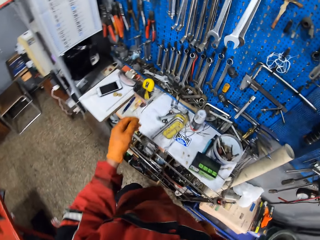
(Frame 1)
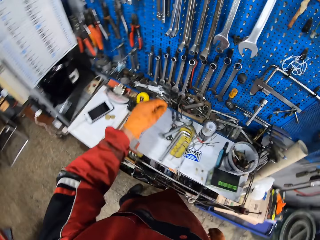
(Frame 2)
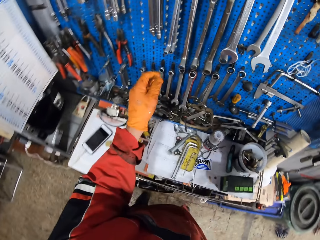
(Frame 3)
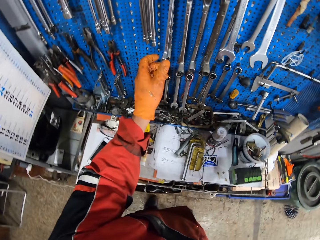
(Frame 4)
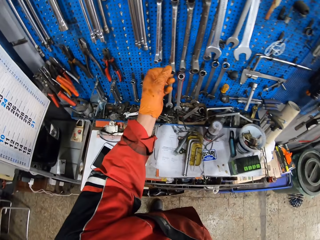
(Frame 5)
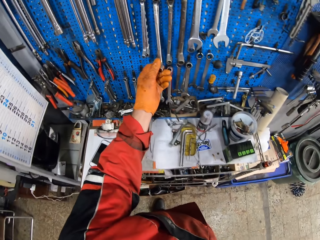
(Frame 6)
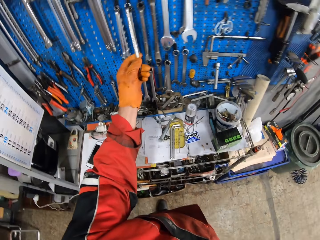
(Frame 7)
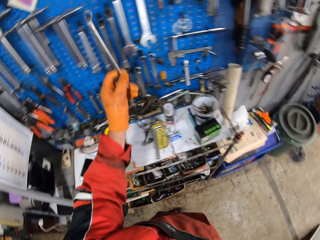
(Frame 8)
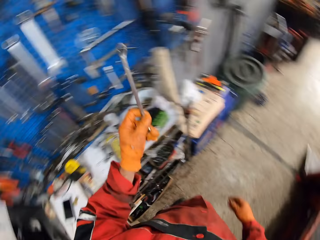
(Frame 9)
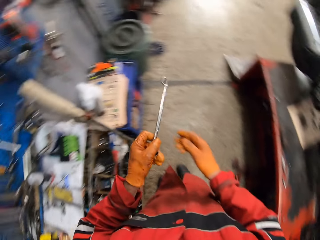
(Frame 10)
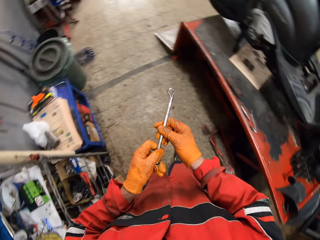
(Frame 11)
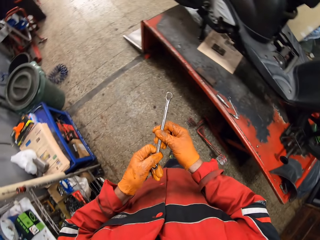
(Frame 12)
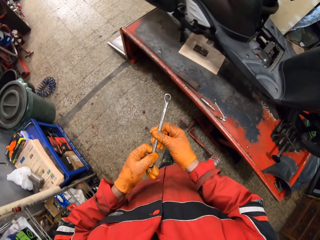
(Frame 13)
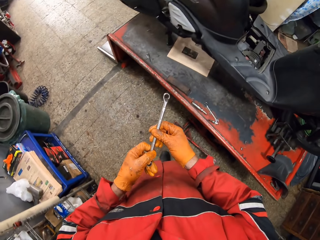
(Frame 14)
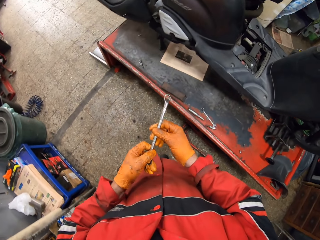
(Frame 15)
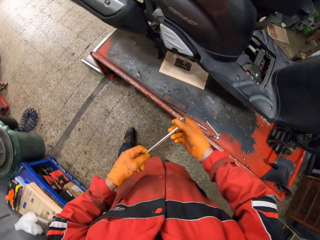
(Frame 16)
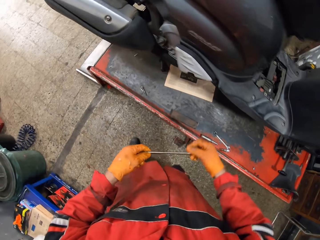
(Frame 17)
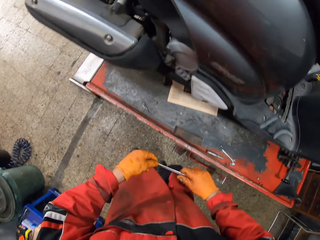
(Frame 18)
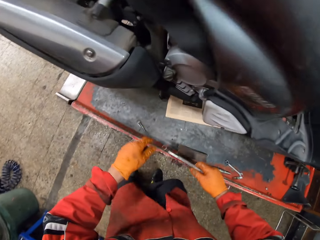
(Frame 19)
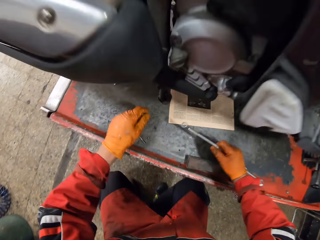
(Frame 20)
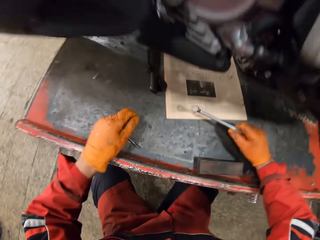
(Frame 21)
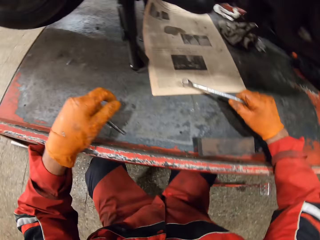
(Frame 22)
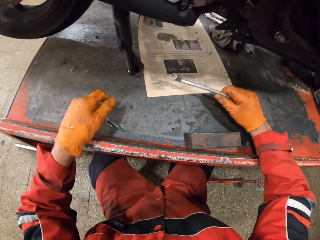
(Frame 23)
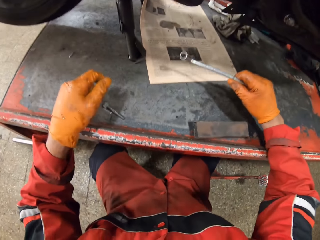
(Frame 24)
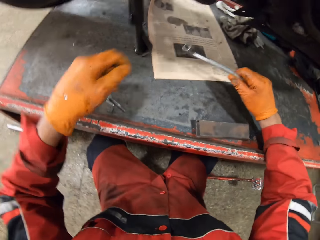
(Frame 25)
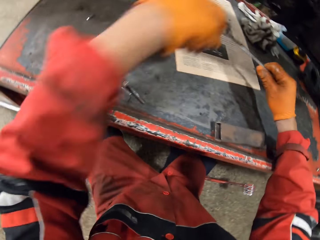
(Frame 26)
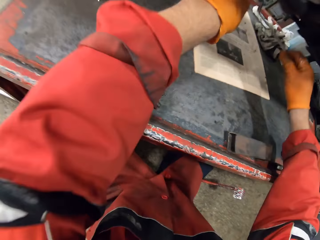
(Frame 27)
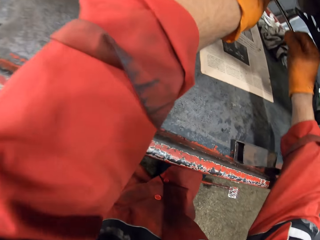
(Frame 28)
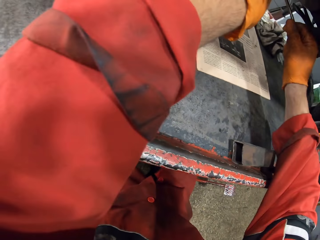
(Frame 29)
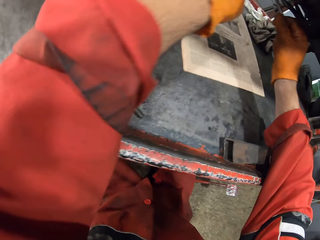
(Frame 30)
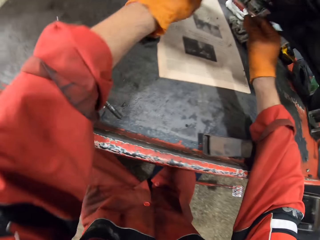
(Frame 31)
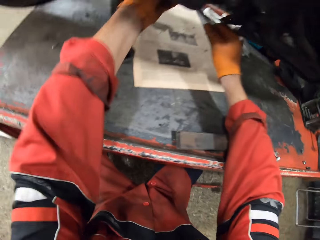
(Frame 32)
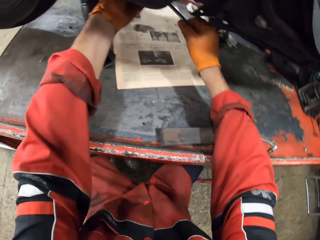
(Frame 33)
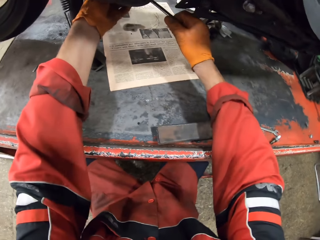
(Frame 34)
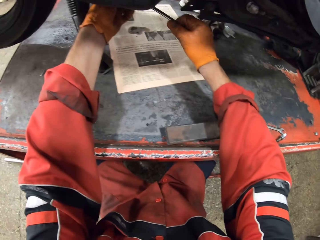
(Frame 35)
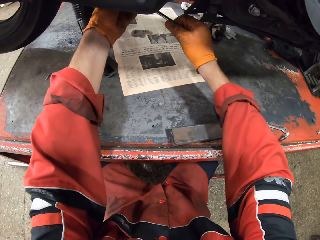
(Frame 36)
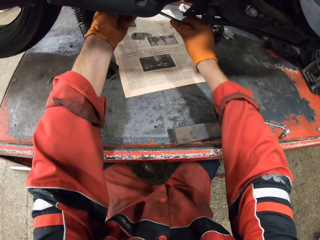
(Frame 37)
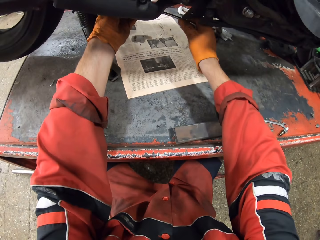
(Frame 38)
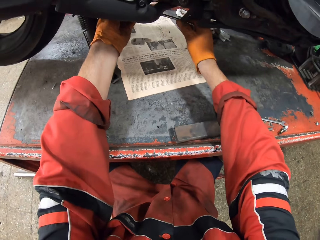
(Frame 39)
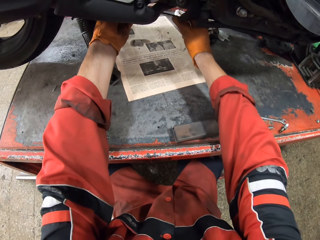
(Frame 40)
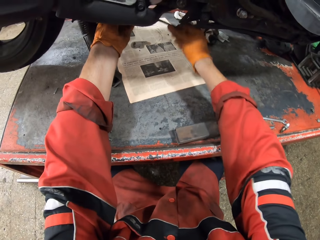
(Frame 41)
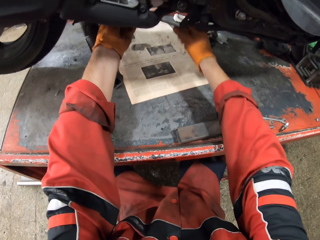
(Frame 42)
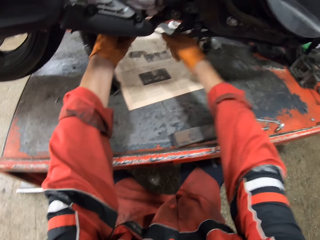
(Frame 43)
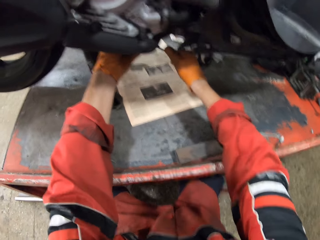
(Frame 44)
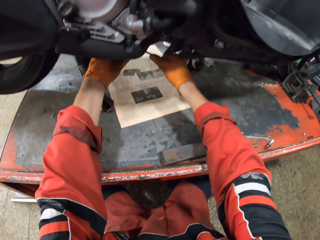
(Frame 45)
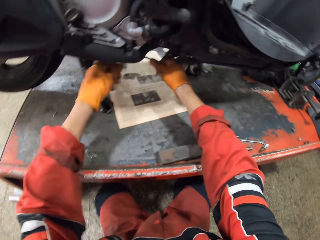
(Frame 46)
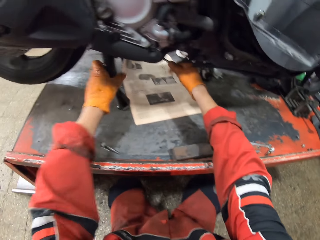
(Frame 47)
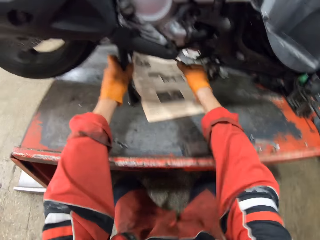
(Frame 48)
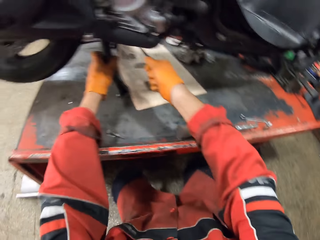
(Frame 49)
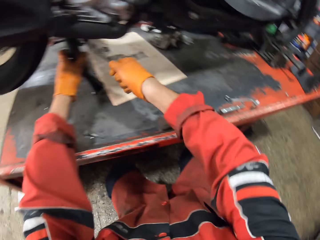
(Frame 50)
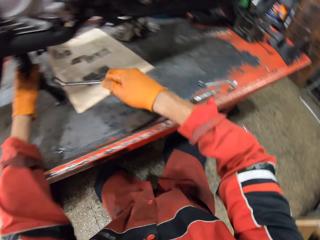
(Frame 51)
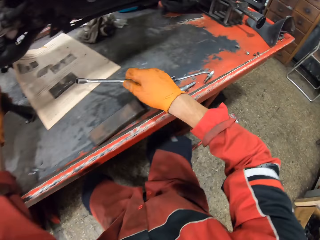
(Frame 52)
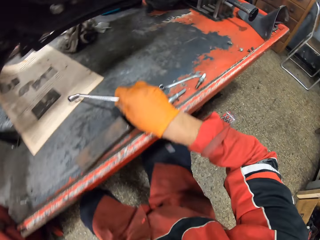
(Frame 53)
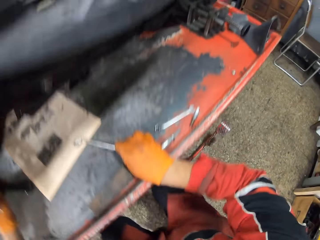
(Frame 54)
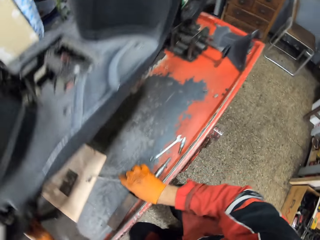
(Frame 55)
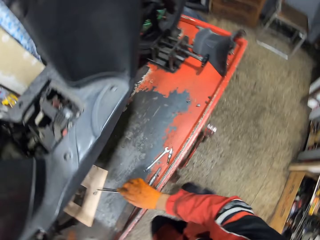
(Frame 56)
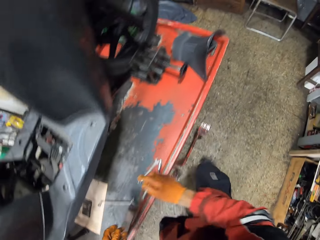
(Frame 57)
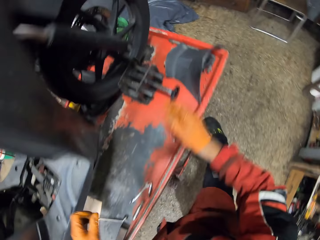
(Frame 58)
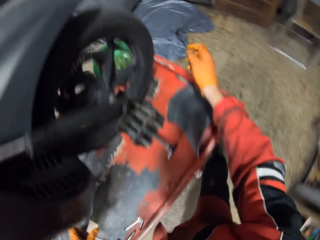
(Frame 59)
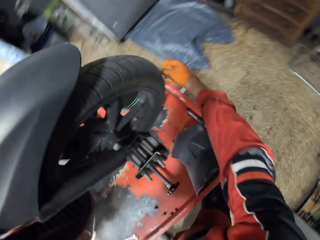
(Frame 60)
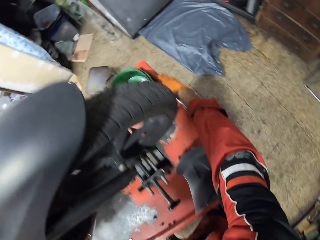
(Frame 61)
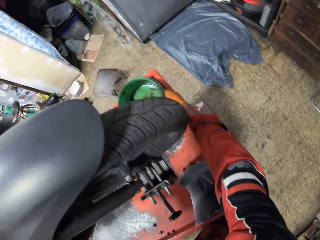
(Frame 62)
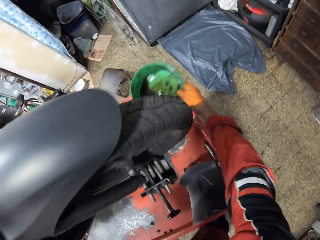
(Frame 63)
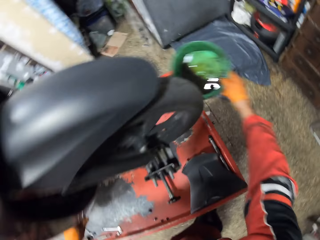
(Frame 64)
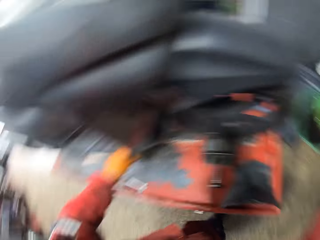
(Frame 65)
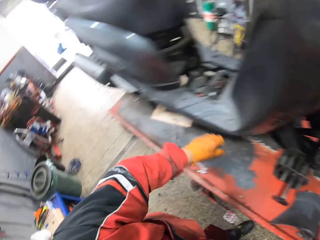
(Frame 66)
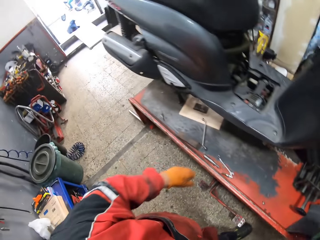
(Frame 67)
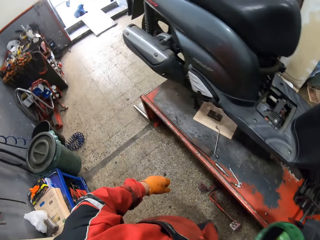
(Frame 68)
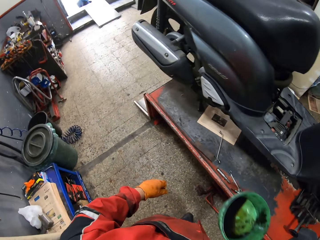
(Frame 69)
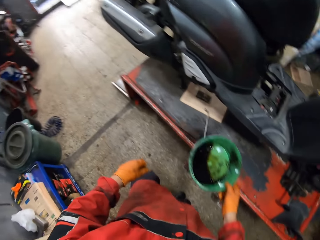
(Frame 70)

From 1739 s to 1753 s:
The camera wearer picks up a spanner or wrench with his left hand. He holds the spanner with both hands. He squats on the floor. He holds the wrench. He puts the part of the motorbike. He unscrews a bolt with both hands with the spanner. He tightens the screw. He holds the motorcycle brake or motorbike stand with his left hand. He drops the spanner on the workbench. He picks up a bowl of oil or basin with his right hand.

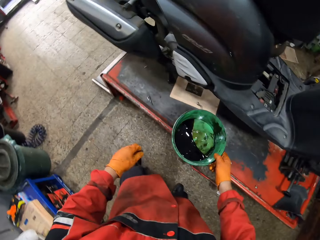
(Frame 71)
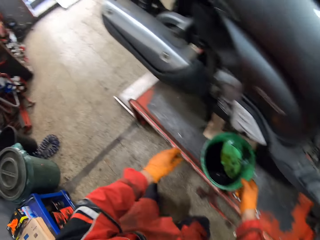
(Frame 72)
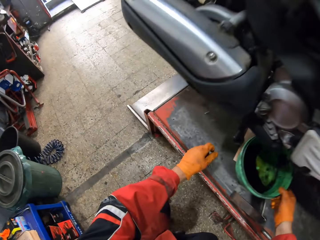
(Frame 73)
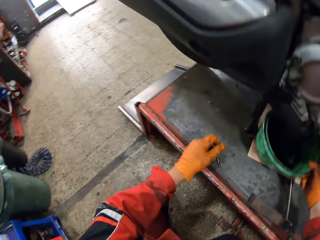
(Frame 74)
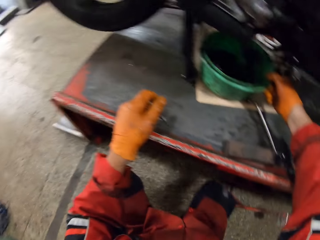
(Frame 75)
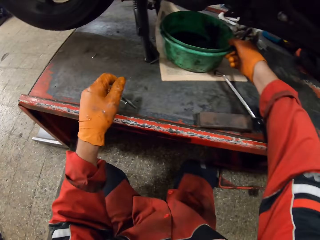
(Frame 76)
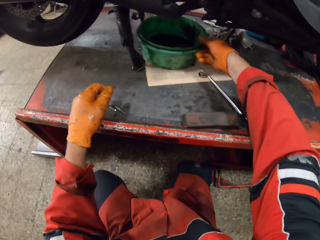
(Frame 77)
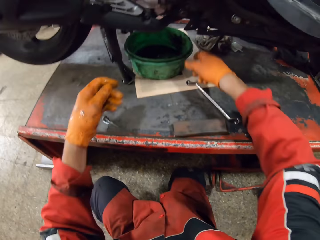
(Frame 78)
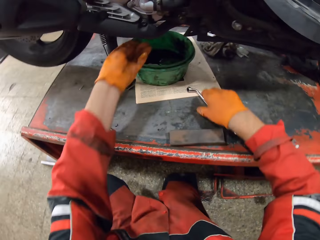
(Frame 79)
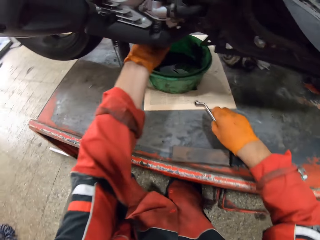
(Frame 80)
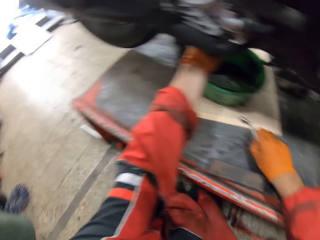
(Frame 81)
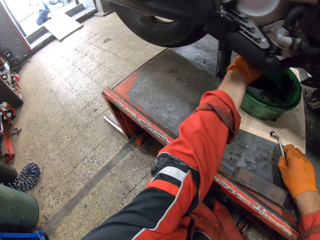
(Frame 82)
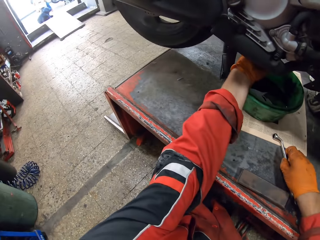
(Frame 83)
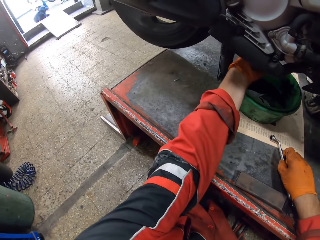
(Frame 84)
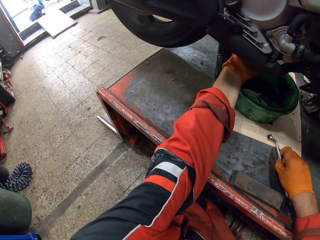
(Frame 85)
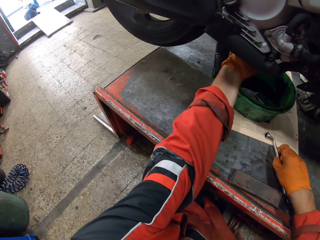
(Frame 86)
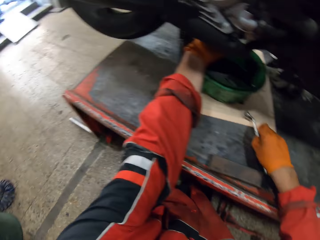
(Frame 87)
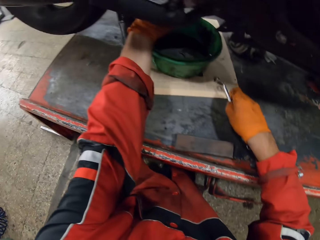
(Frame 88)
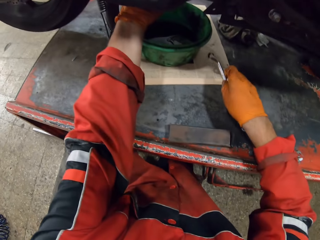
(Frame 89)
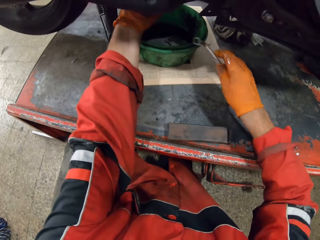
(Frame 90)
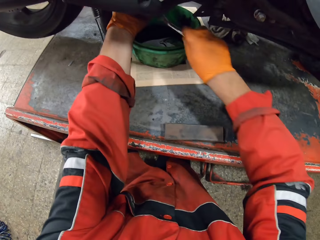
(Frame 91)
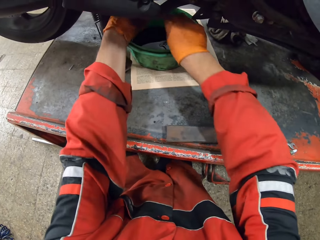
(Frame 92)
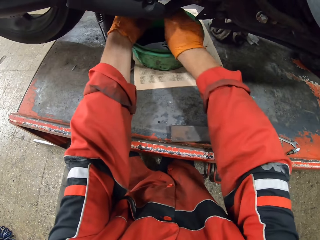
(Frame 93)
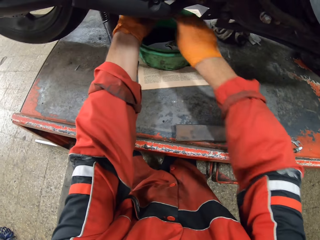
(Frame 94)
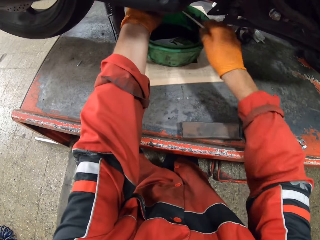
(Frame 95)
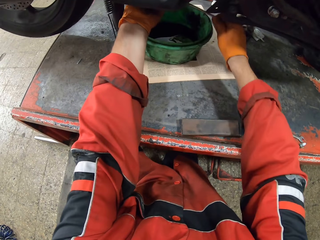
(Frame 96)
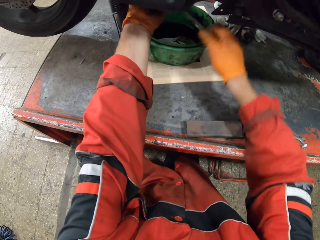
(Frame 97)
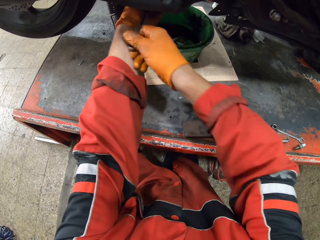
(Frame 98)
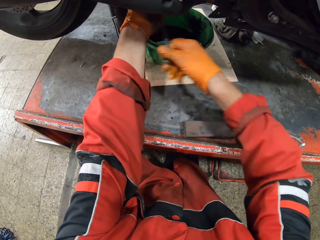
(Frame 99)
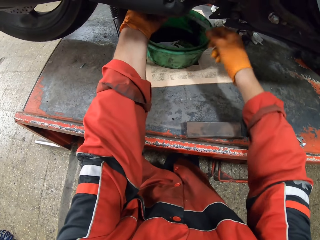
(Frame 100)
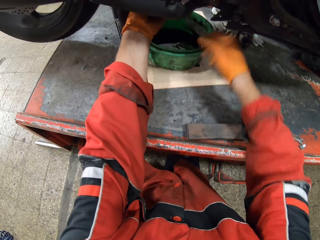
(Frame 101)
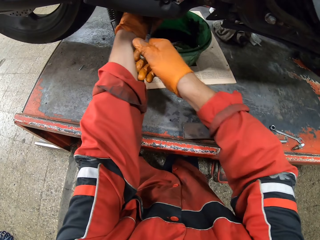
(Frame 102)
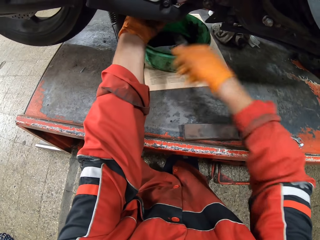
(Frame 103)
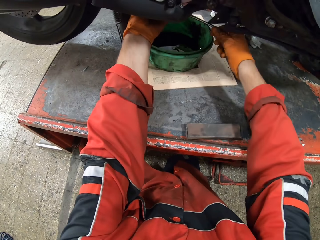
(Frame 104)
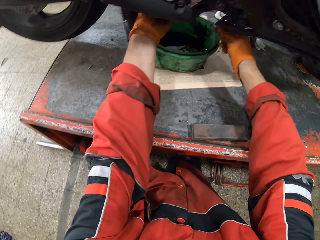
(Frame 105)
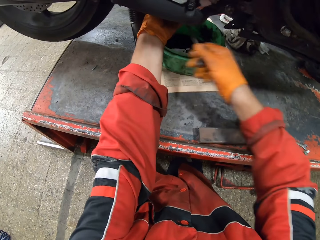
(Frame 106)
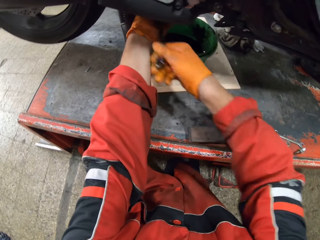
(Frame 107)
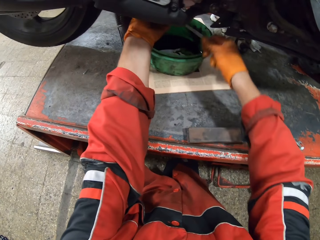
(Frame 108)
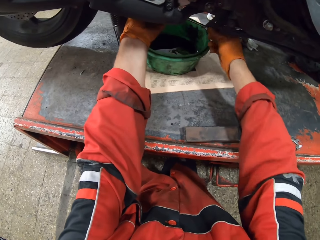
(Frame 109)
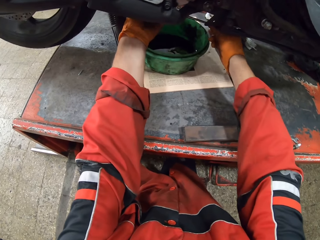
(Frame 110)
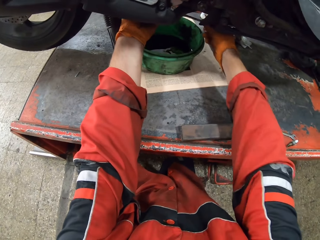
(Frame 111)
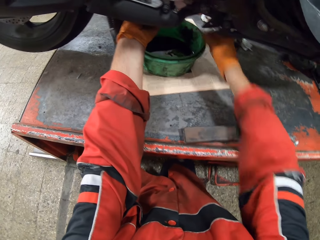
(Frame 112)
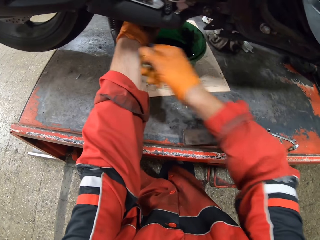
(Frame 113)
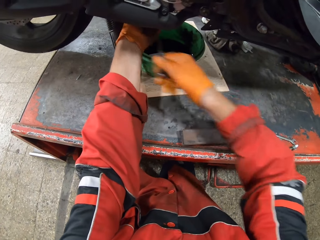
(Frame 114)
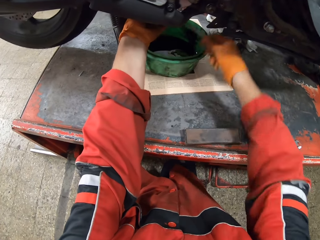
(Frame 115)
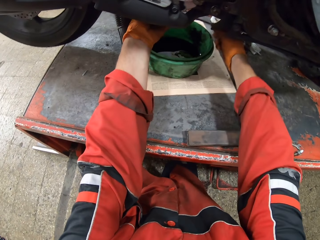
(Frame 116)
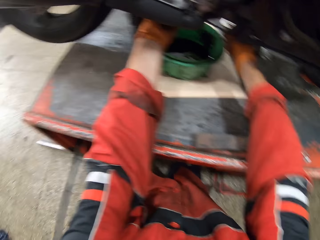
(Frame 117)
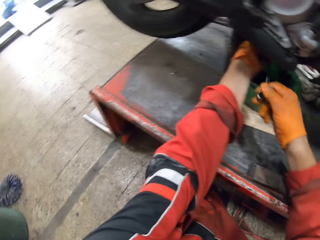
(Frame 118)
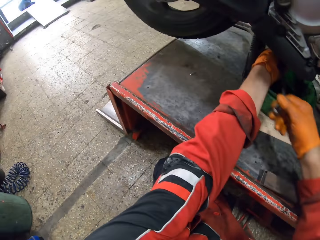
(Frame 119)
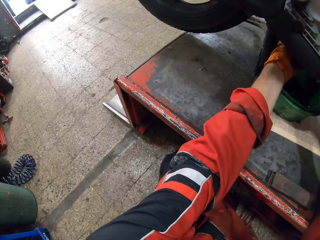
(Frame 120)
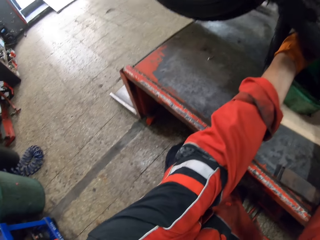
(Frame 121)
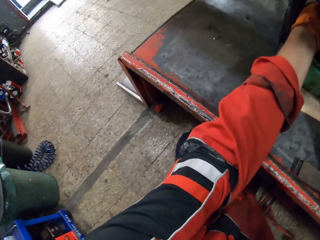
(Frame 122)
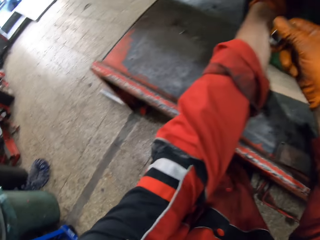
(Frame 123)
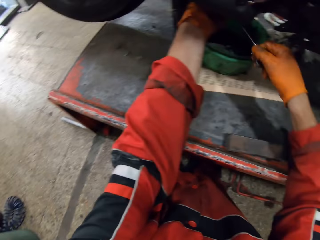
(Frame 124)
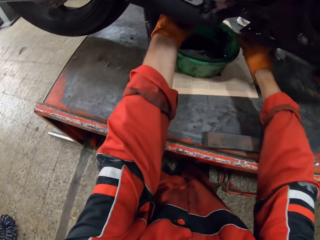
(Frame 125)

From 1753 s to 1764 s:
The camera wearer holds the basin. He puts the bowl of oil under the motorcycle. He puts the hands under the motorbike. He holds the wrench or spanner. He unscrews a bolt under the motorcycle with his left hand. He picks up the spanner with his right hand. He unscrews a bolt with both hands with the spanner.
